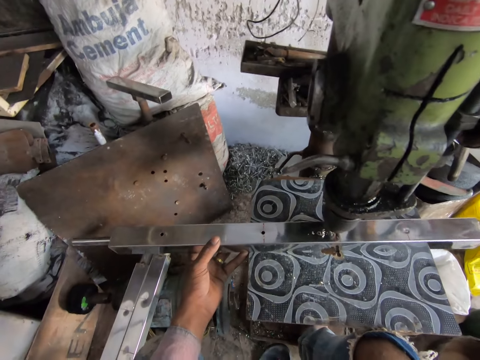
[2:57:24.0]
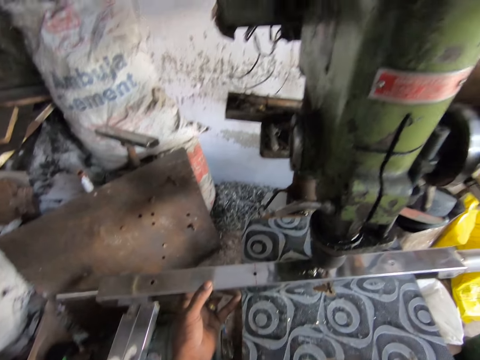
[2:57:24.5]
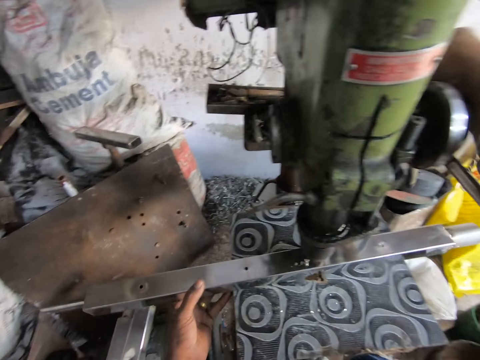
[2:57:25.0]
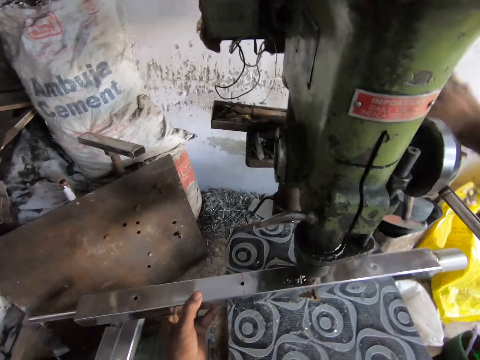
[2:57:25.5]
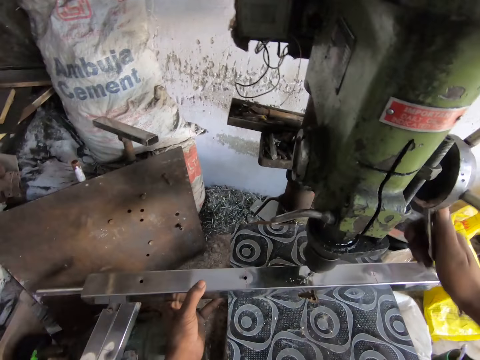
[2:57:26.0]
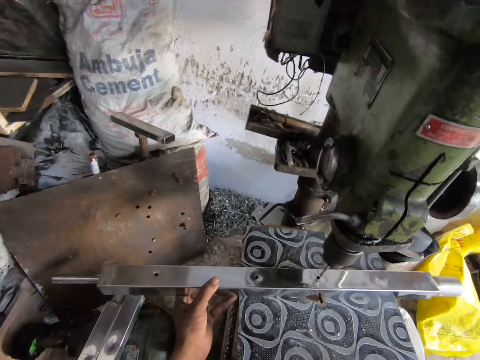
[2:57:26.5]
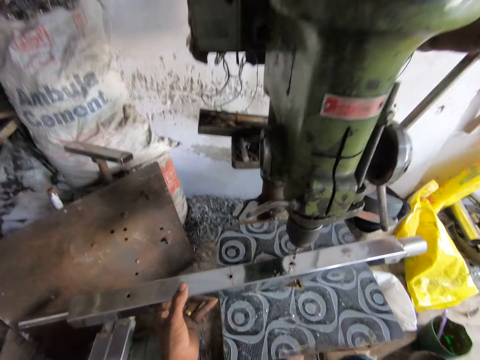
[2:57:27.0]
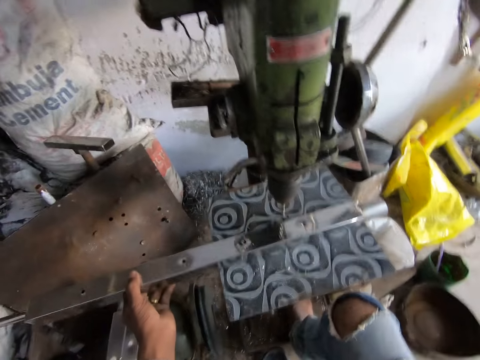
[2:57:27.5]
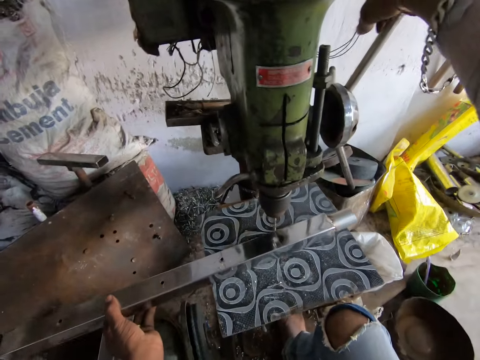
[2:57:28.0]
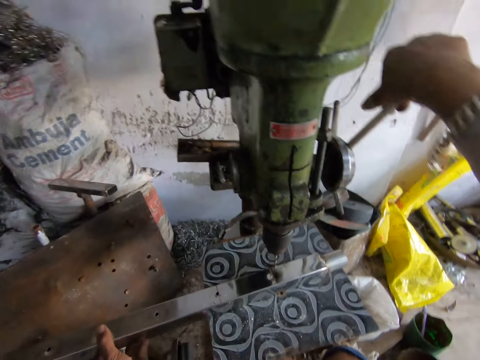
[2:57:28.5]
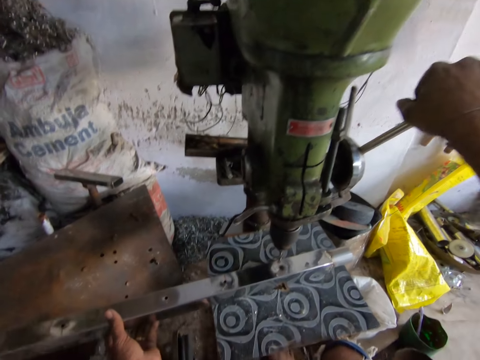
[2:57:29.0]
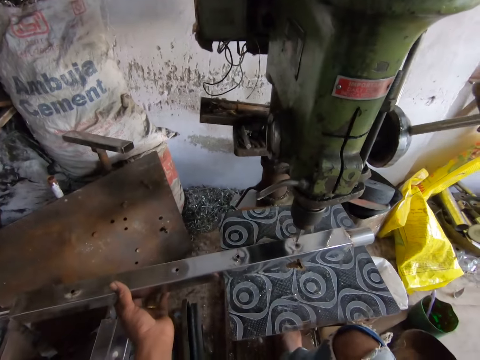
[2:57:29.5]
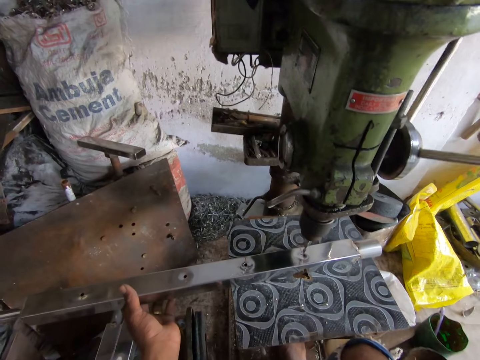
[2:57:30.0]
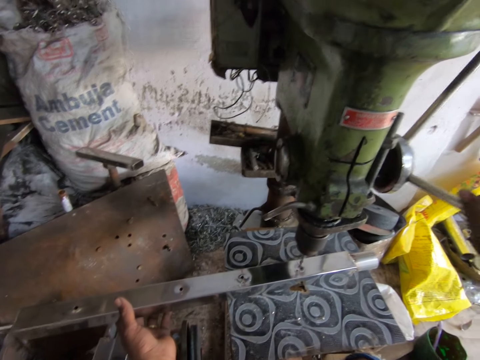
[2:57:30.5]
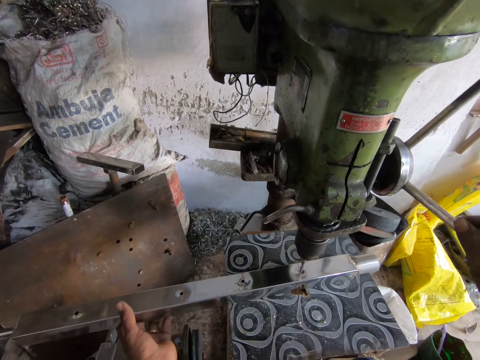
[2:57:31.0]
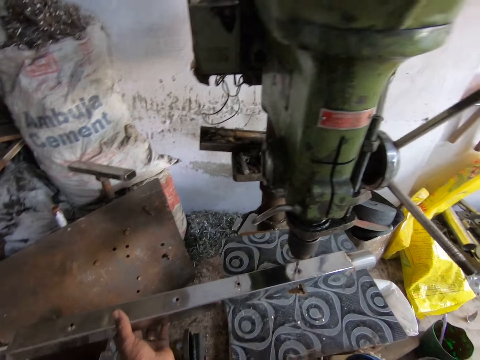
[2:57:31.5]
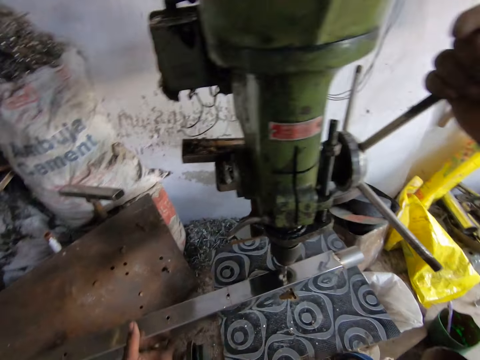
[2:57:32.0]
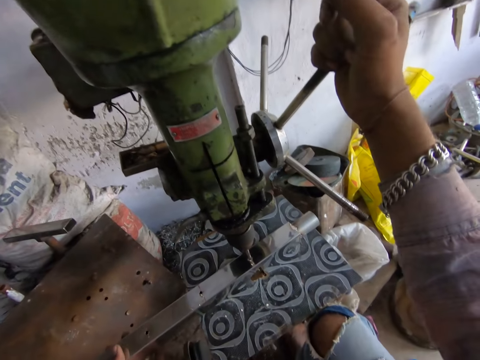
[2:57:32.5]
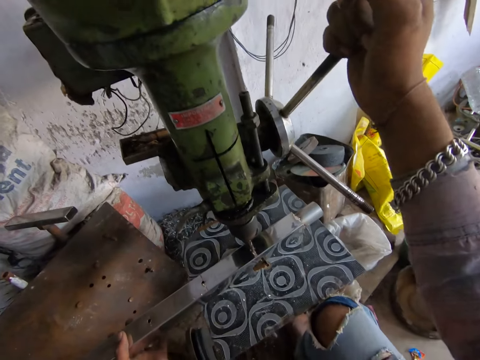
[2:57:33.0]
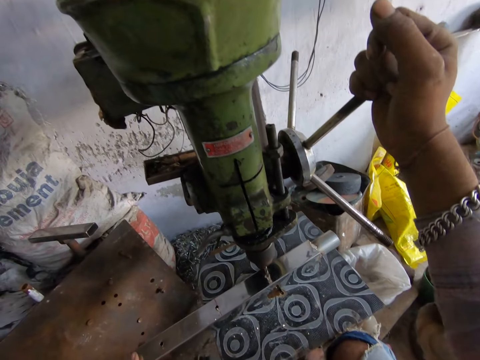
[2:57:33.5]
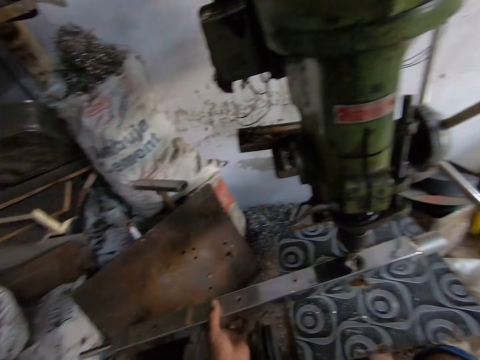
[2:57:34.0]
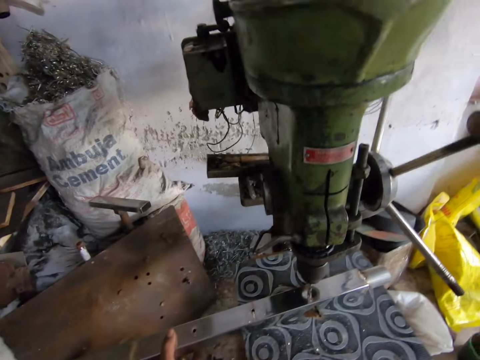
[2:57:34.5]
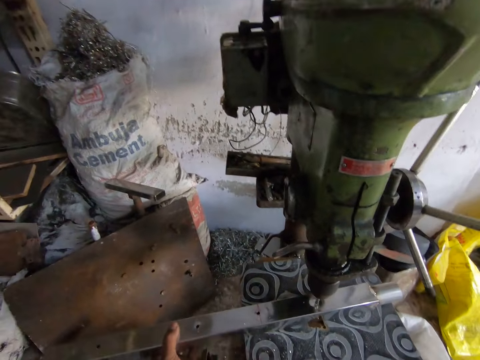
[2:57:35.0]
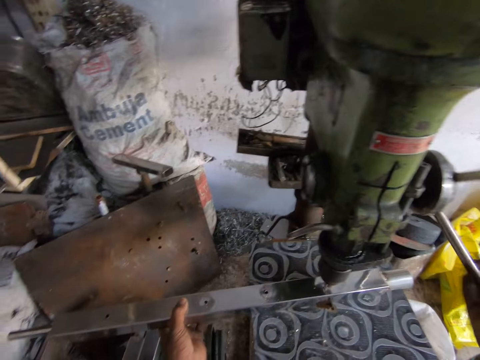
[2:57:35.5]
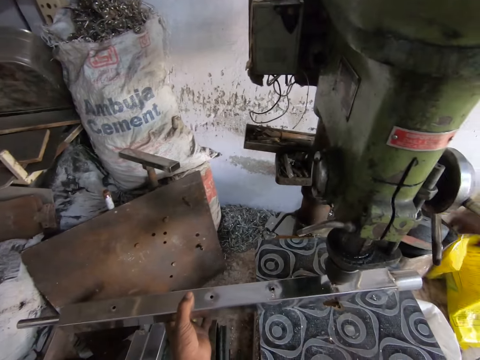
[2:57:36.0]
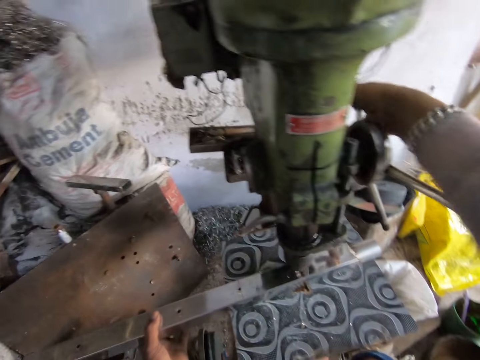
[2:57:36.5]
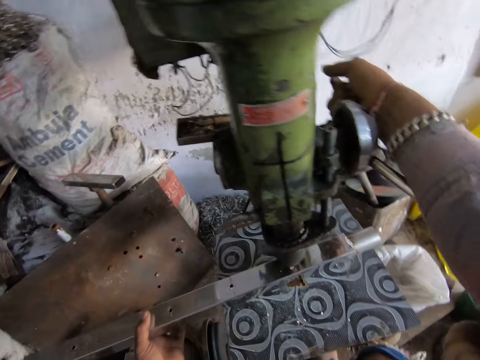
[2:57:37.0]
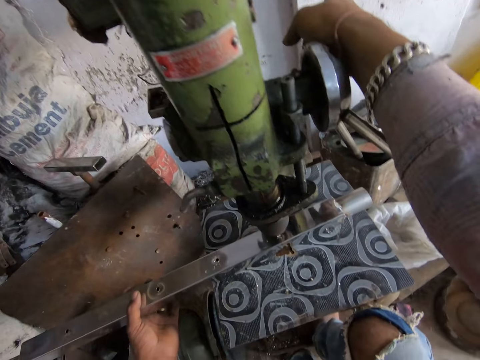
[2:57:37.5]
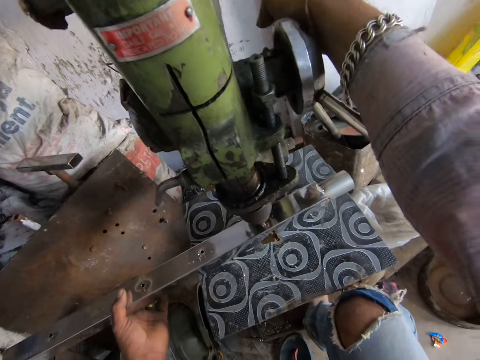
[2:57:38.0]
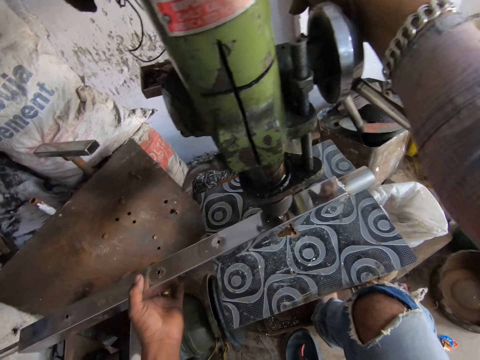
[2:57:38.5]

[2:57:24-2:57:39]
The camera wearer adjusts the metal bar on the working space. They drill the metal bar with the bench pillar drill machine.

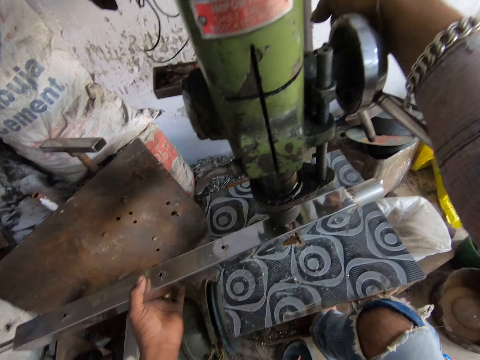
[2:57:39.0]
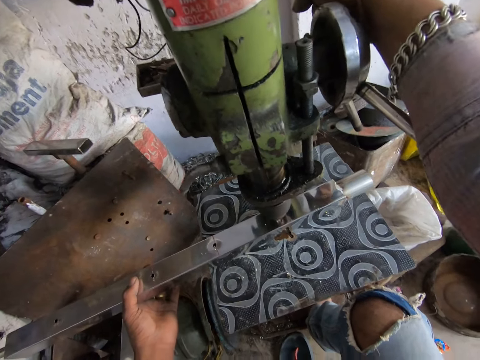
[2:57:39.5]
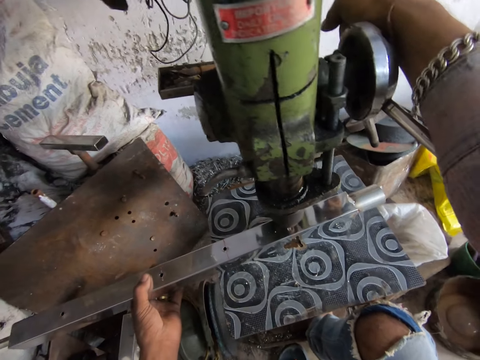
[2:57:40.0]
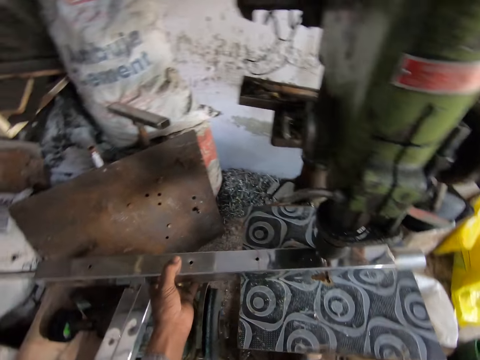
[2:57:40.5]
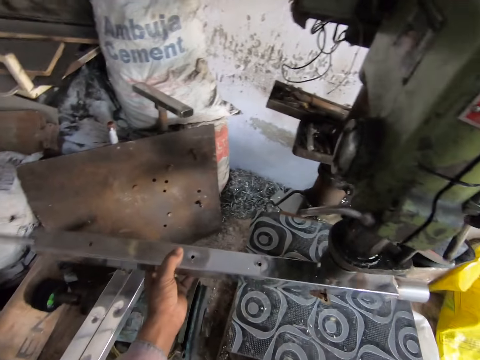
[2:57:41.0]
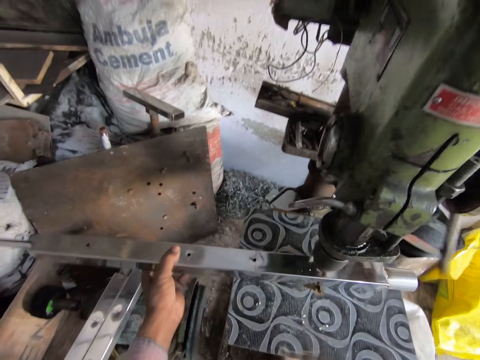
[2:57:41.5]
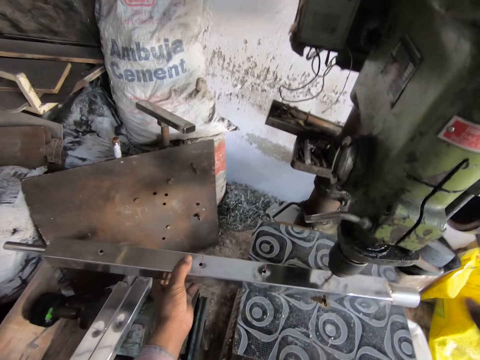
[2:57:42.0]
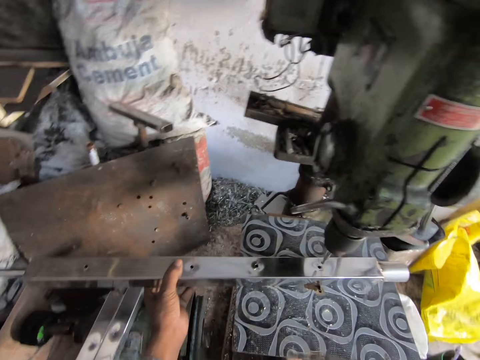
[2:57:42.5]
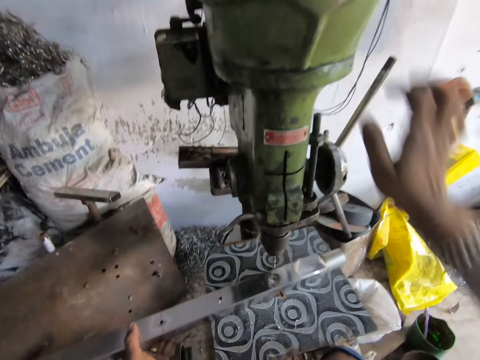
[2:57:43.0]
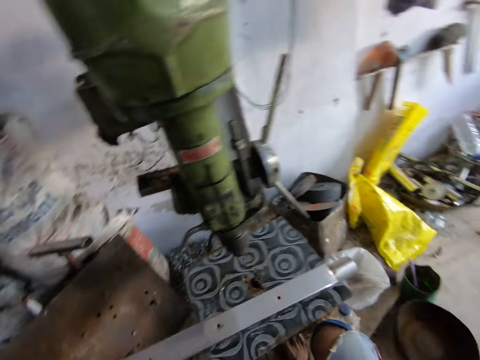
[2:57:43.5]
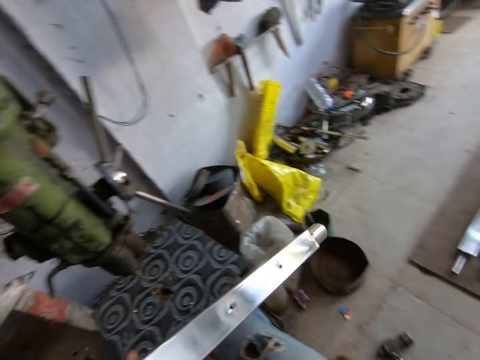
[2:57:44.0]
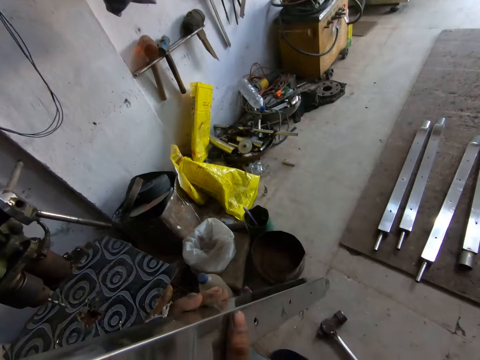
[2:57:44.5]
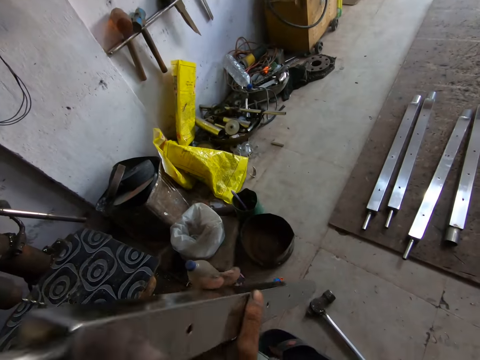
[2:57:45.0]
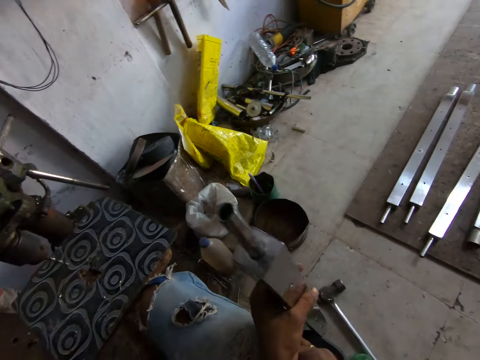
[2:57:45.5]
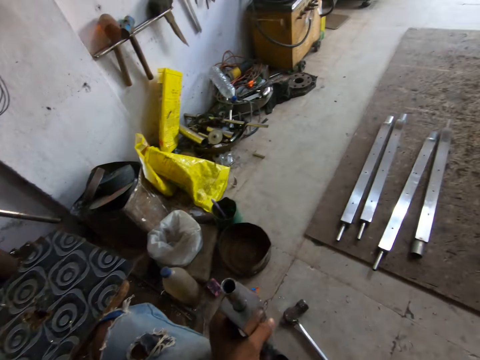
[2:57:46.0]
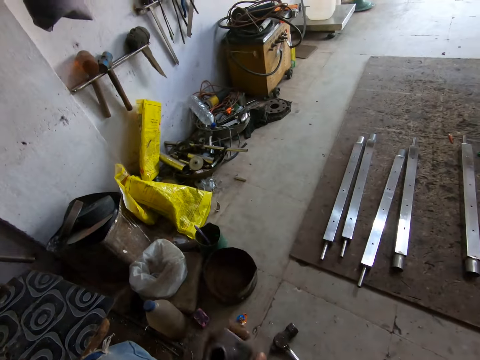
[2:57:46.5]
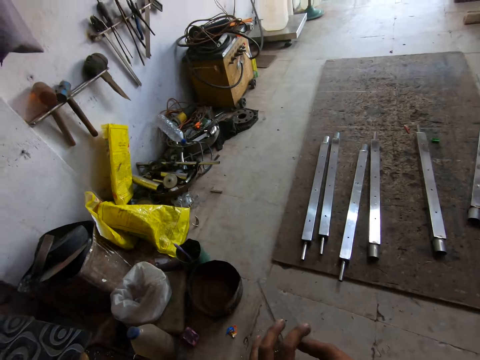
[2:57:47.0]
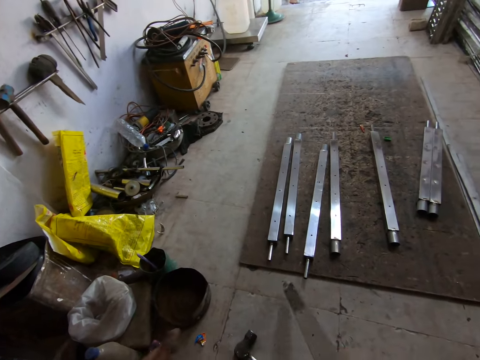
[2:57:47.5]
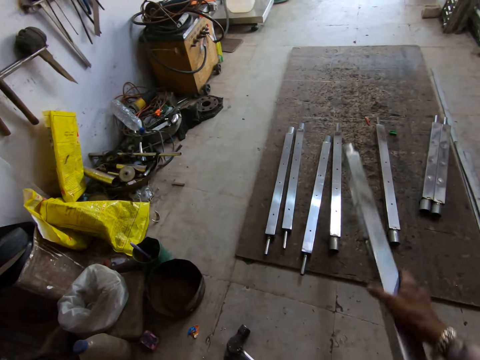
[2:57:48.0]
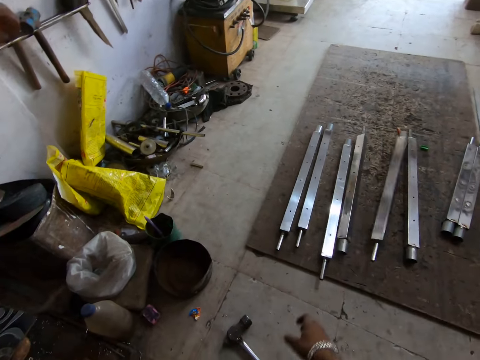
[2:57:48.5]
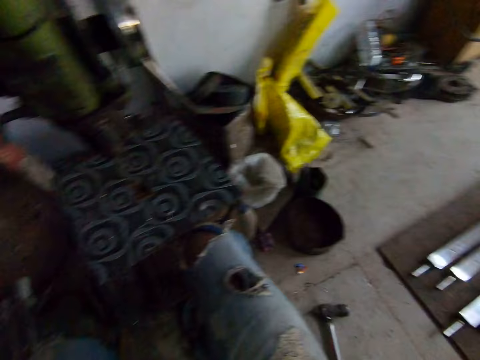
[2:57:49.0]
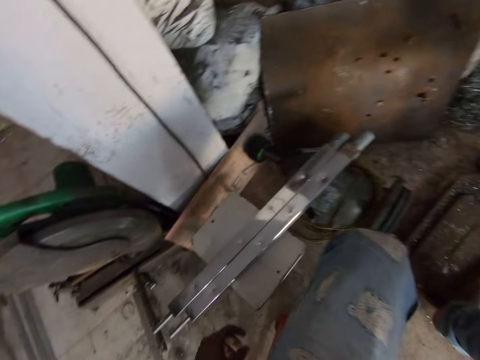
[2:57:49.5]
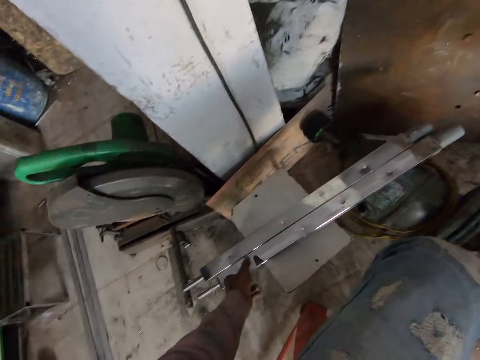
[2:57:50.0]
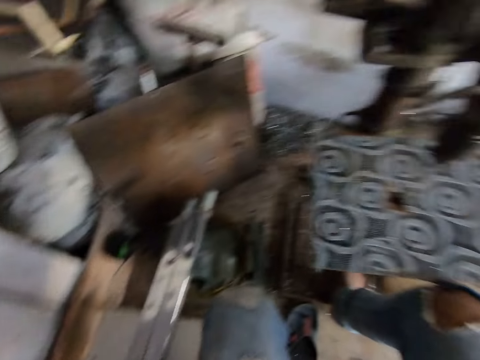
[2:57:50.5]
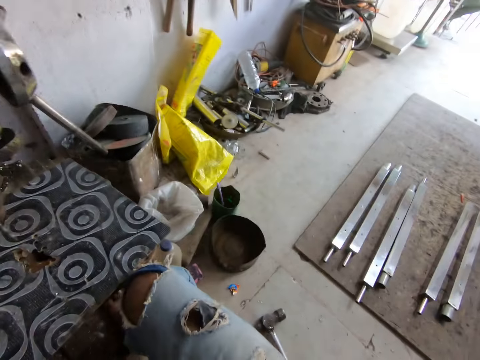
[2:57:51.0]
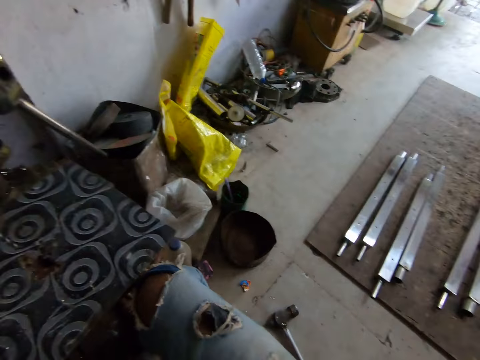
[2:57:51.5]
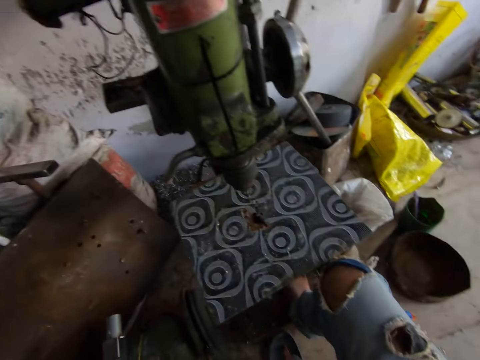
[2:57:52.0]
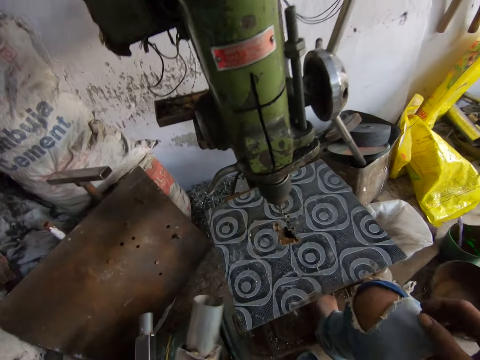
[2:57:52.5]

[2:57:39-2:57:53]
The camera wearer observes the metal bar. They throw the metal bar. They put down the metal. They pick up the metal bar.
